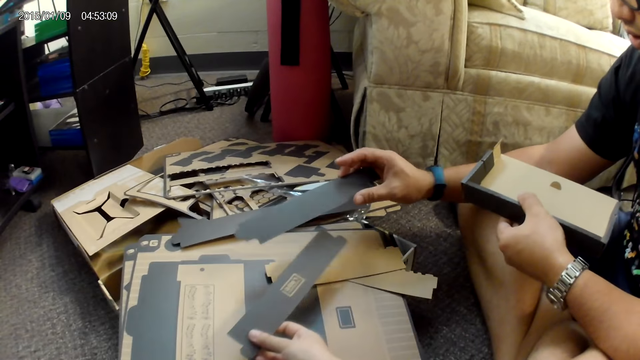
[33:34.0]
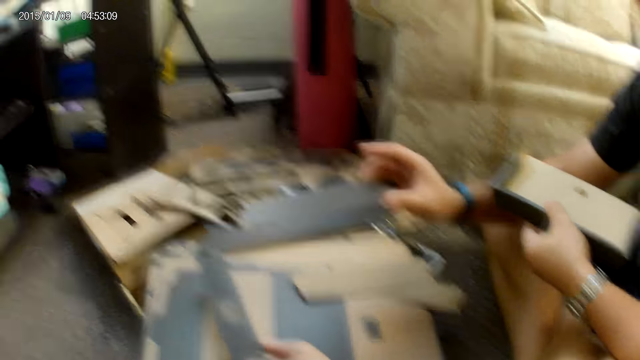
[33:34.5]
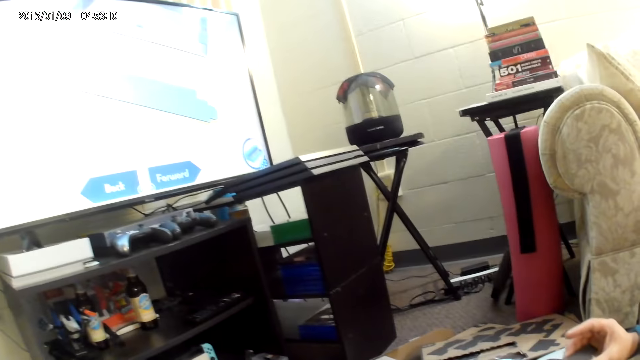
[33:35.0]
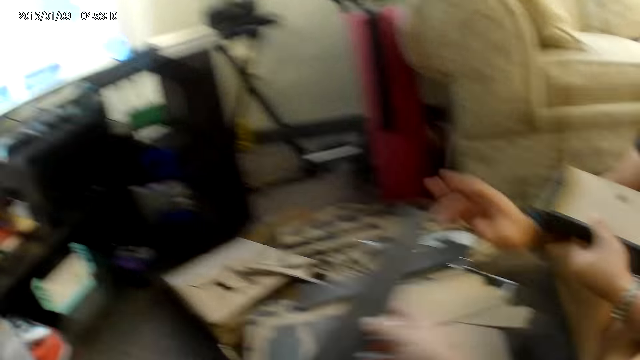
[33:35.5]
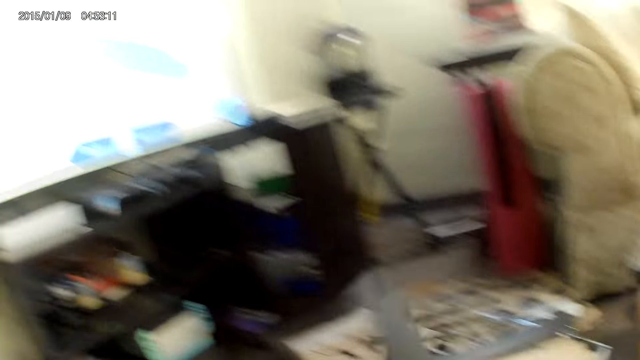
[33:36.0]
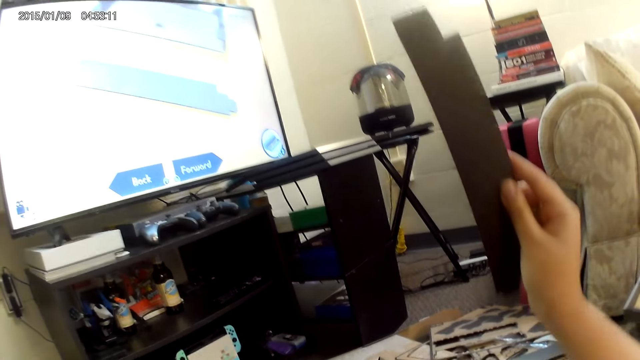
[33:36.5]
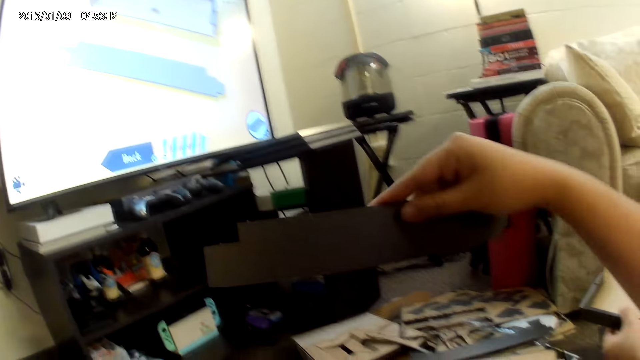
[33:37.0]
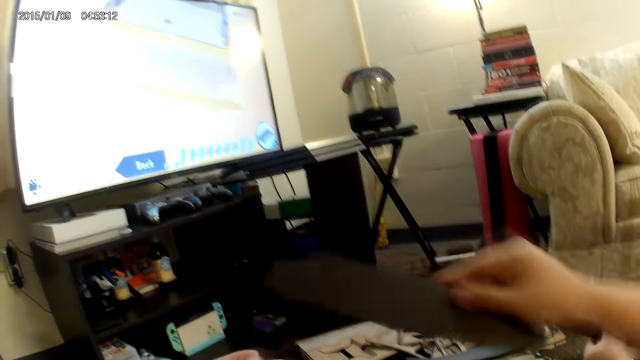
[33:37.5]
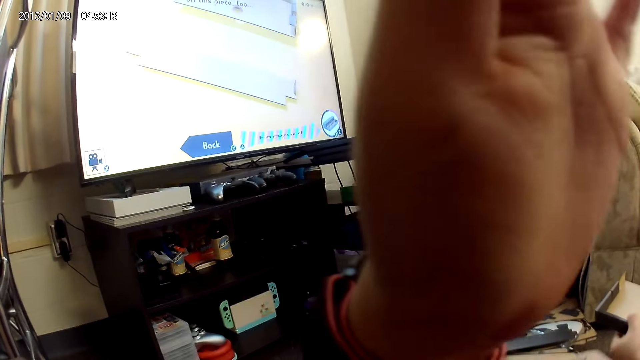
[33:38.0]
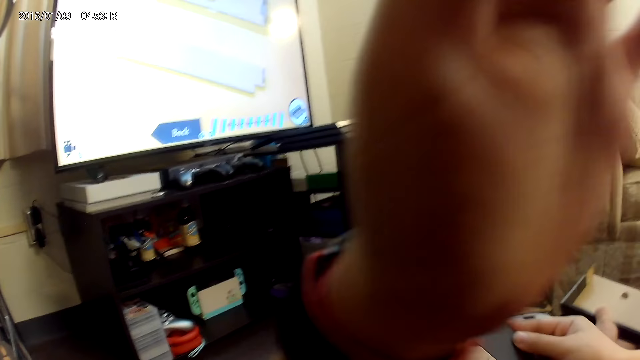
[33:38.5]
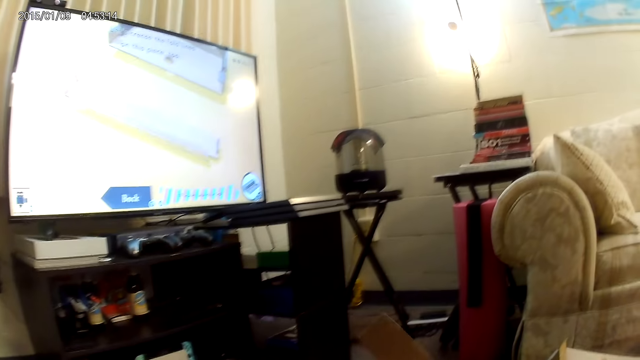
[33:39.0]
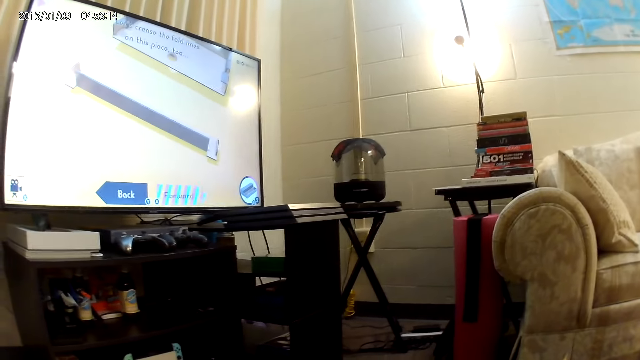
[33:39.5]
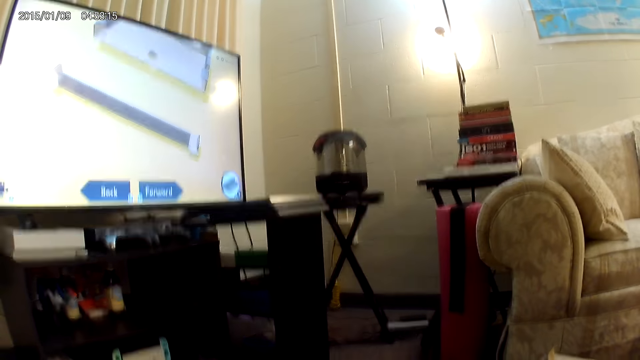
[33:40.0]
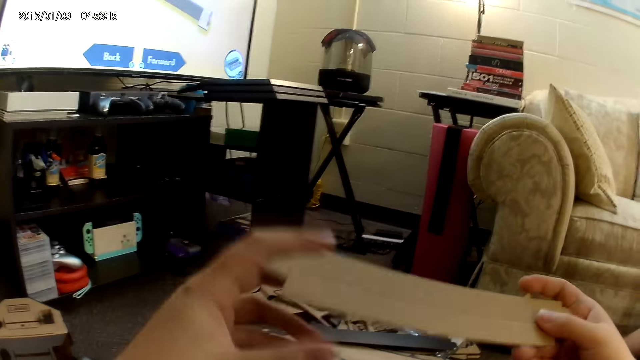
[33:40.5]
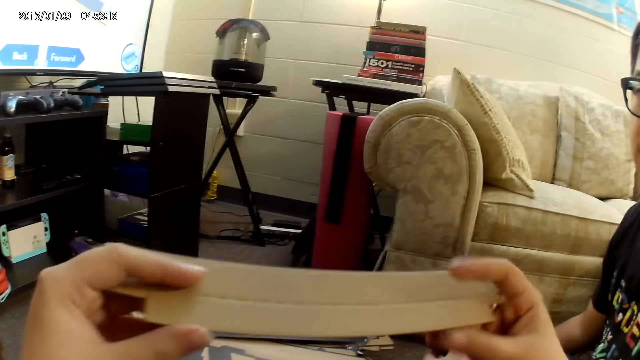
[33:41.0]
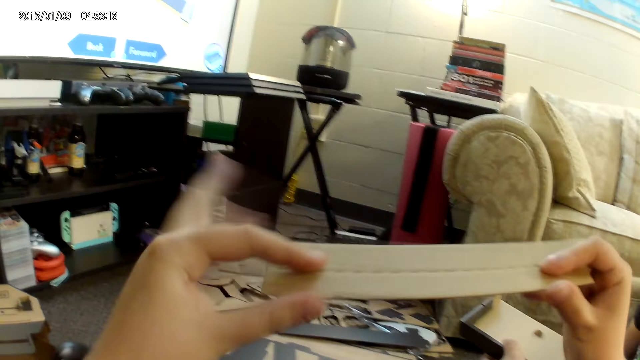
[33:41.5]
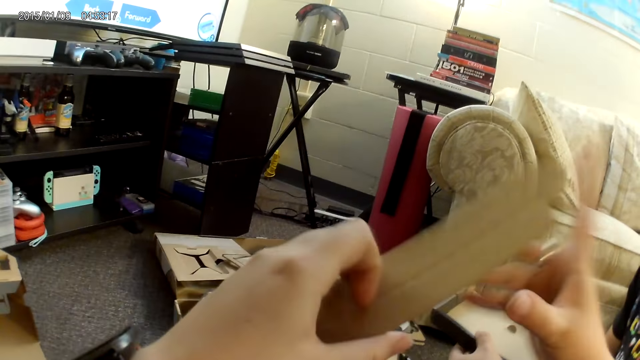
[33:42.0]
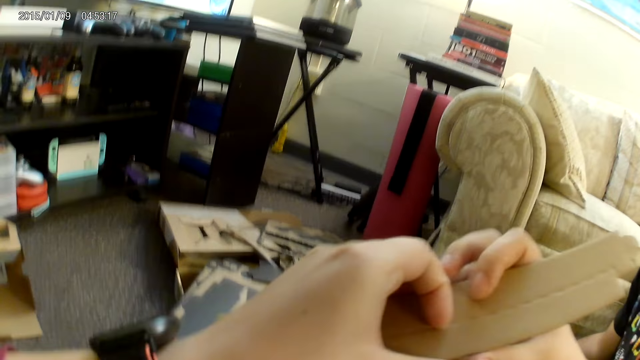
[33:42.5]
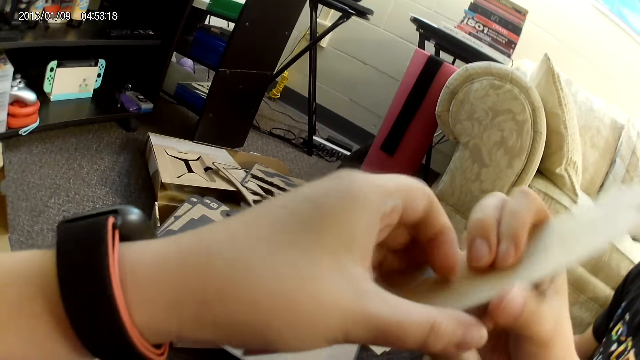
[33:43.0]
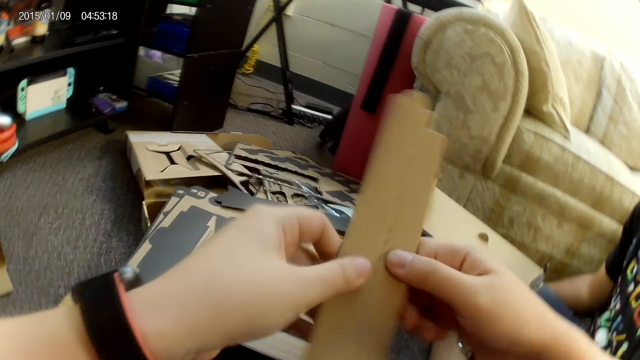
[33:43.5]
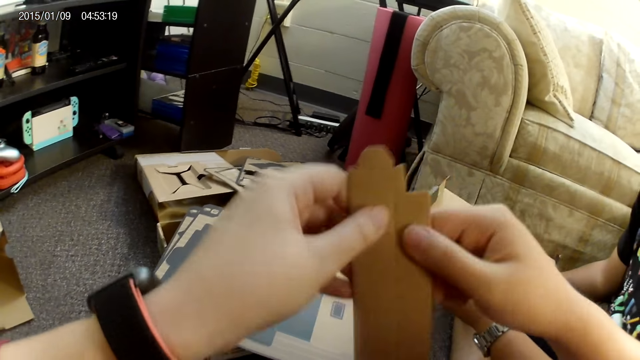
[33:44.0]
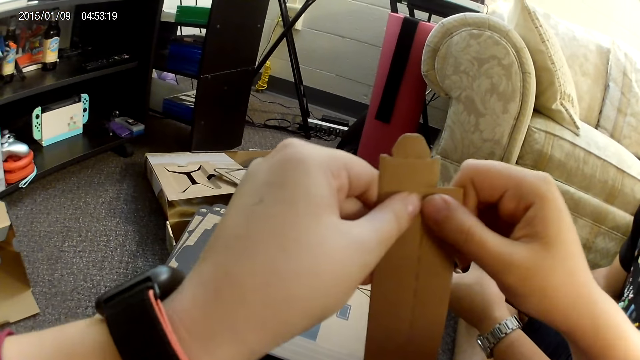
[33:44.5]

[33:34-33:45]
The camera wearer detaches a cardboard from the cardboard with a person with her right hand. She collects a cardboard from the person with her right hand. She looks at the carton. She adjusts the camera on her head with her left hand. She touches the face area. She touches the carton with both hands. She holds the cardboard with both hands. She assembles the cardboard construction game with both hands.

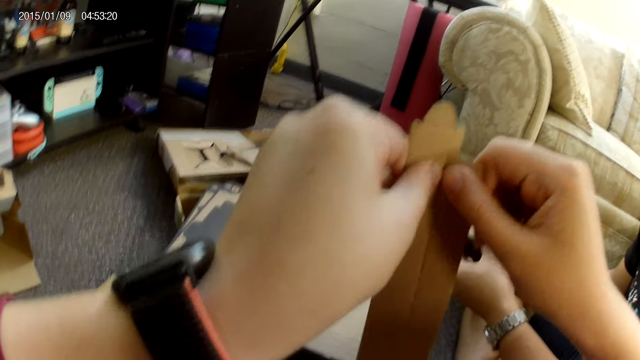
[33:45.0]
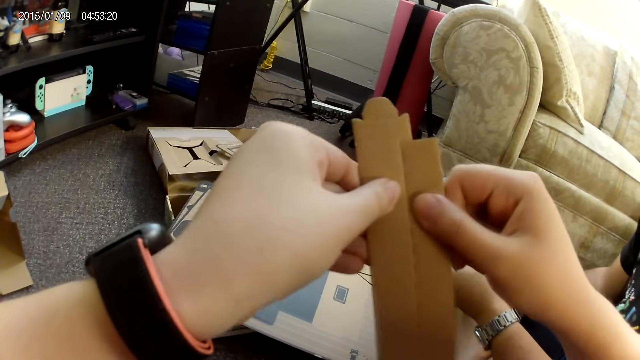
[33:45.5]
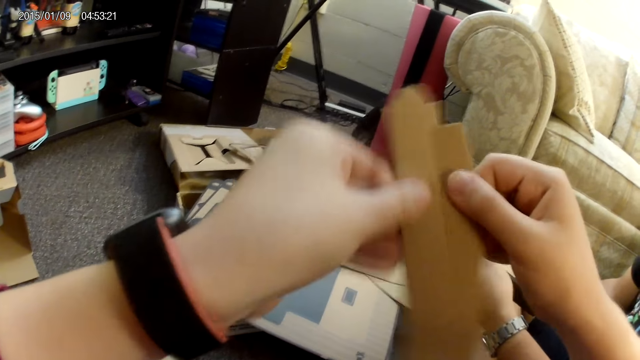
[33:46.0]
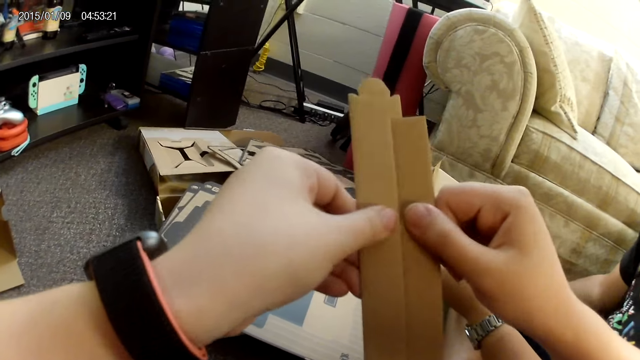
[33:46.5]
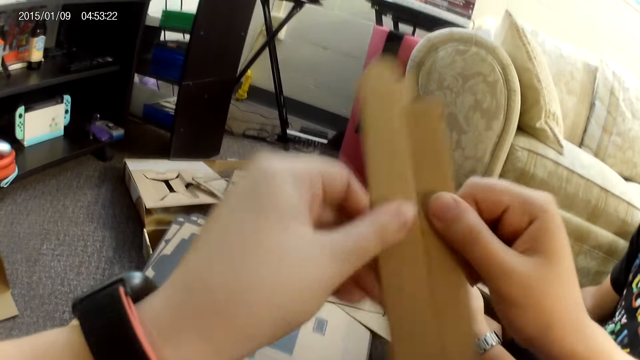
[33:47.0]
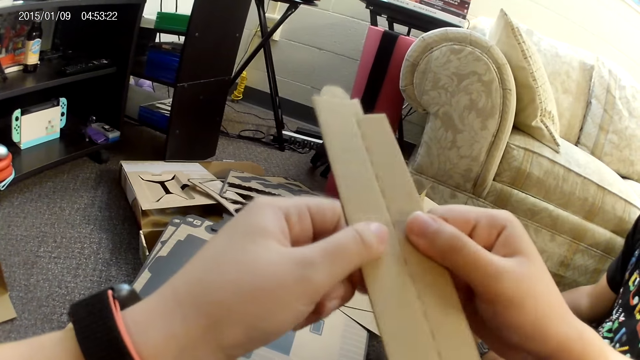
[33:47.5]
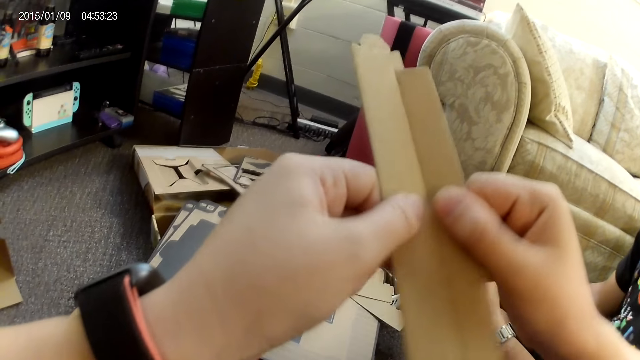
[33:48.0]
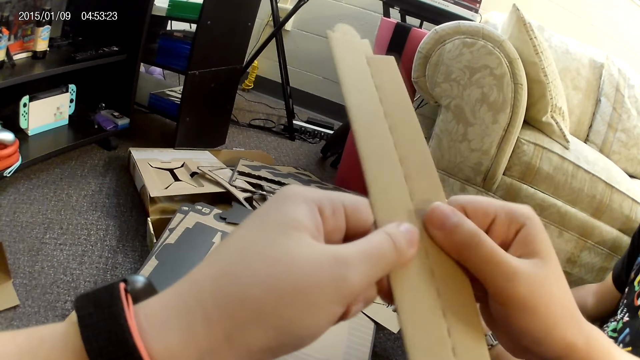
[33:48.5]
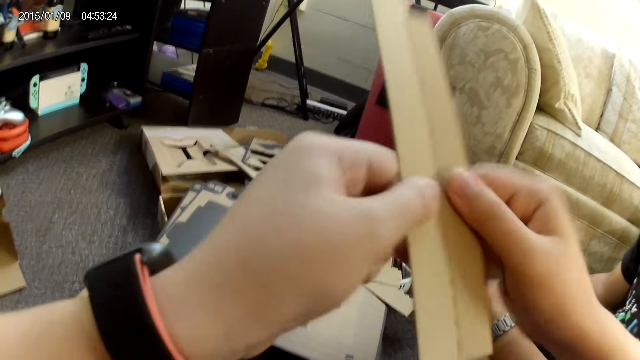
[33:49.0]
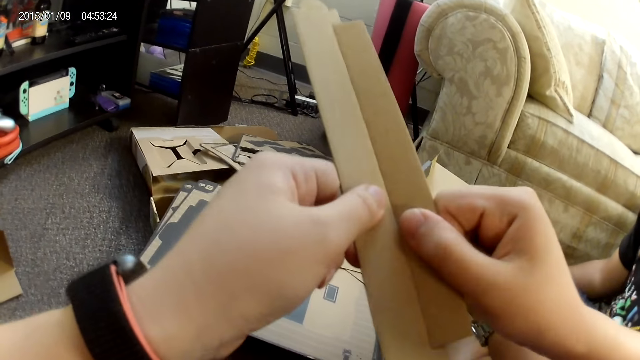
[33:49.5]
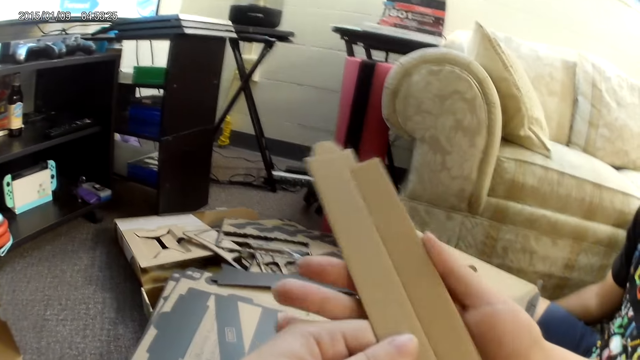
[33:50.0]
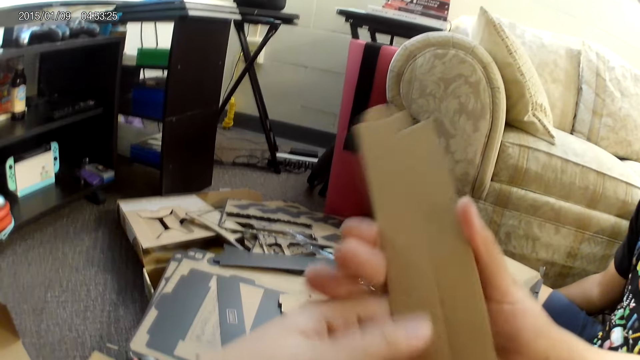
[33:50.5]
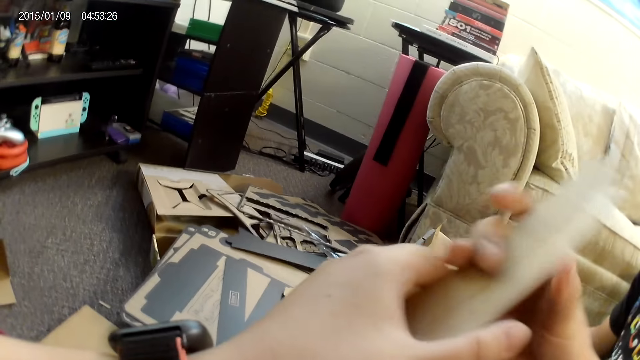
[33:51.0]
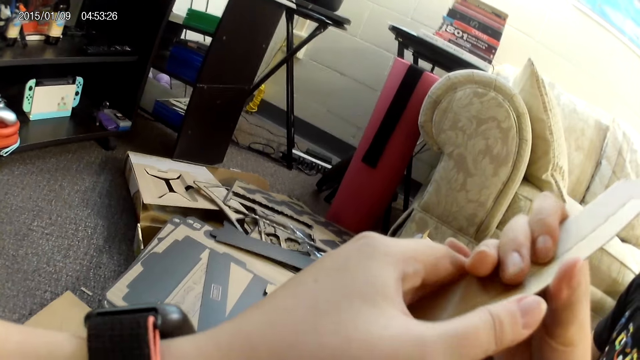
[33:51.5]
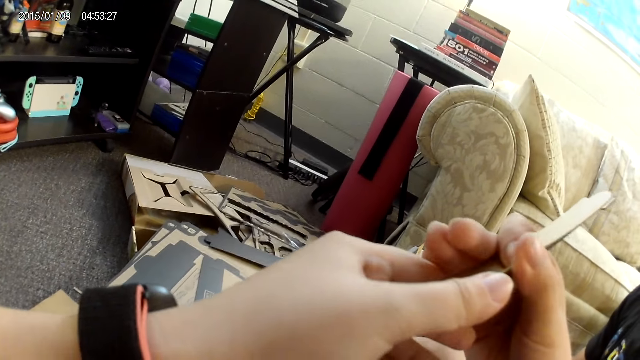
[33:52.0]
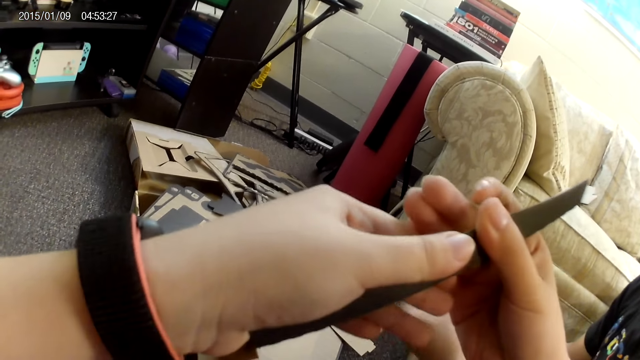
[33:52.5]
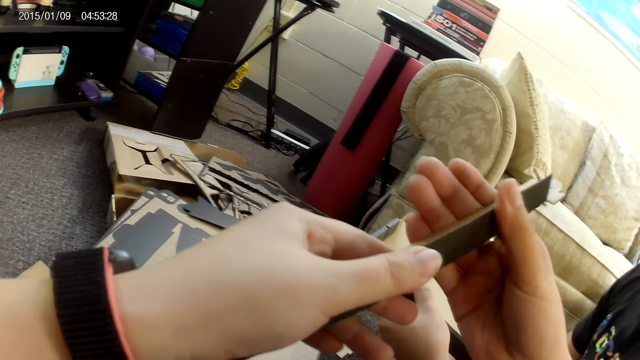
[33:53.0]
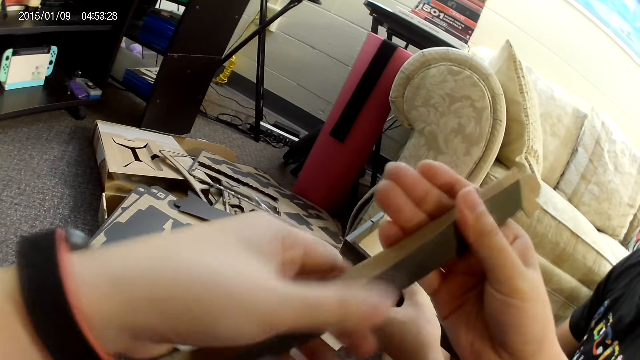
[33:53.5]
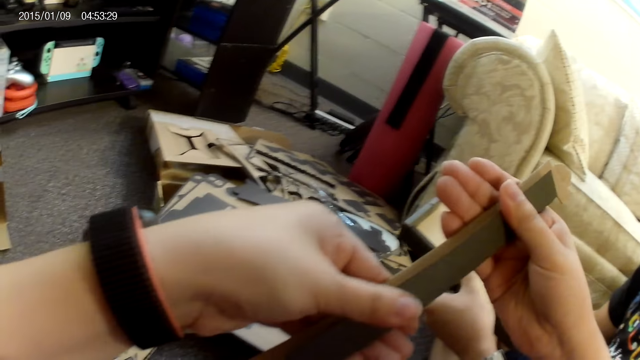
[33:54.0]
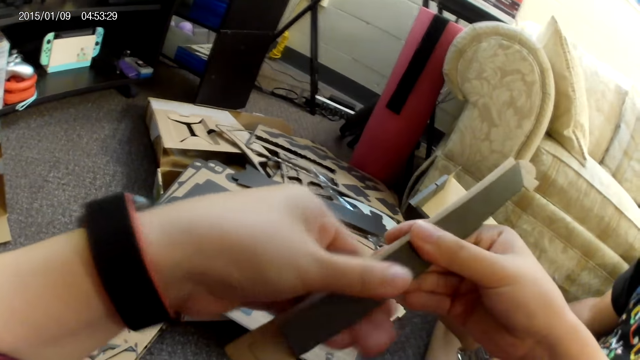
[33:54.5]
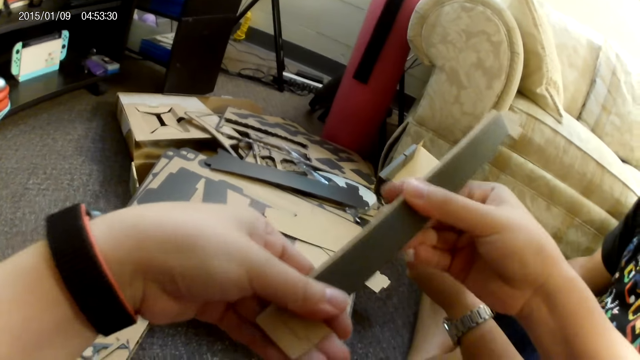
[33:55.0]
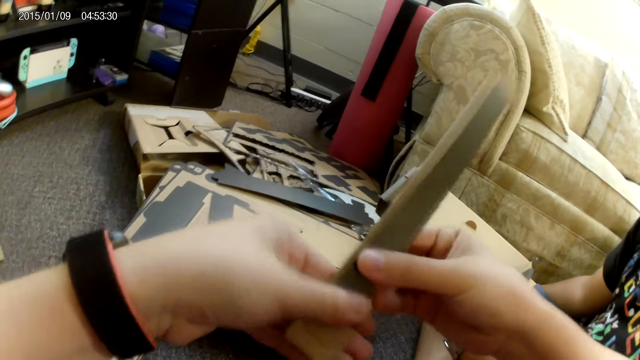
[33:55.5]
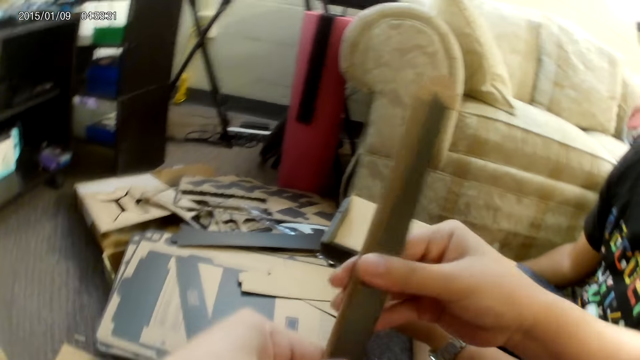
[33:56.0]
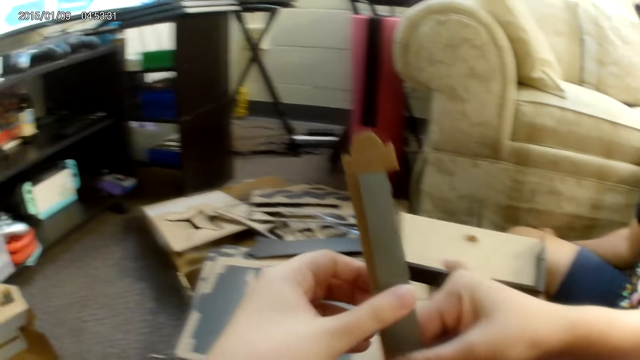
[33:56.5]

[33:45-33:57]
The camera wearer folds the carton.
